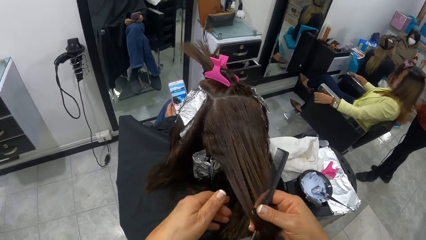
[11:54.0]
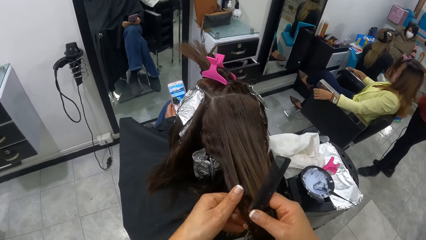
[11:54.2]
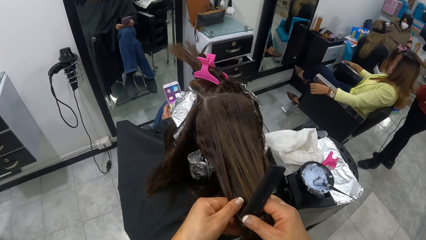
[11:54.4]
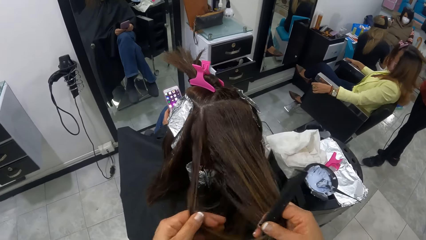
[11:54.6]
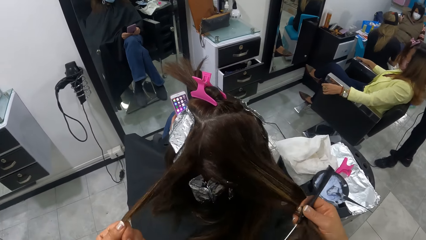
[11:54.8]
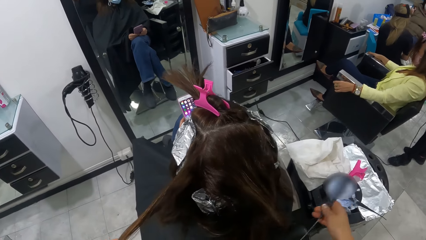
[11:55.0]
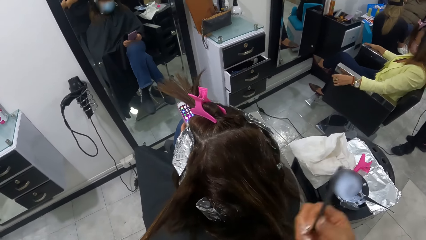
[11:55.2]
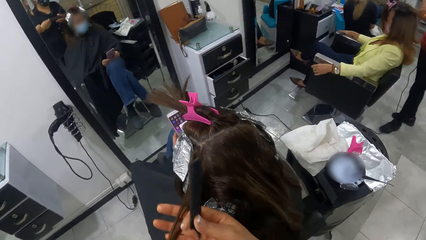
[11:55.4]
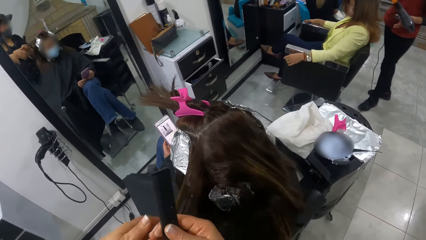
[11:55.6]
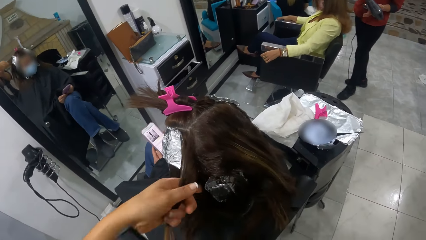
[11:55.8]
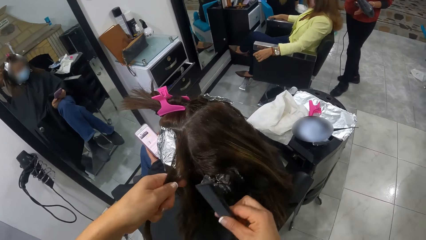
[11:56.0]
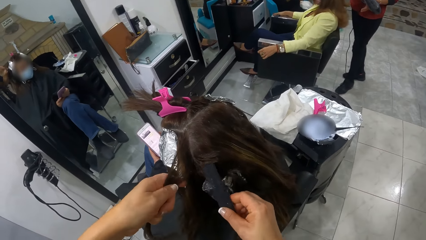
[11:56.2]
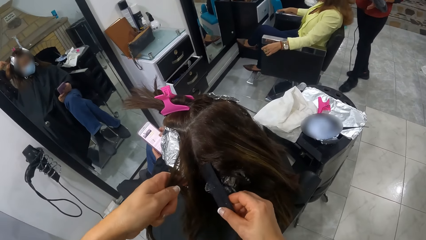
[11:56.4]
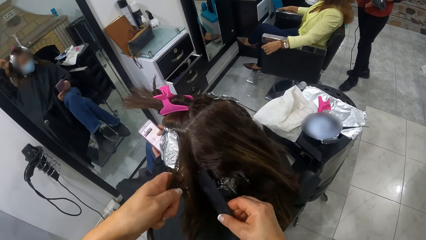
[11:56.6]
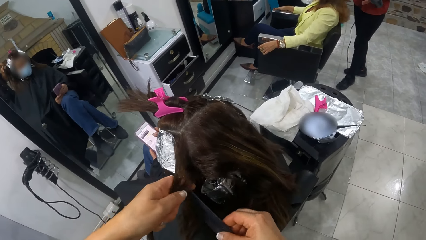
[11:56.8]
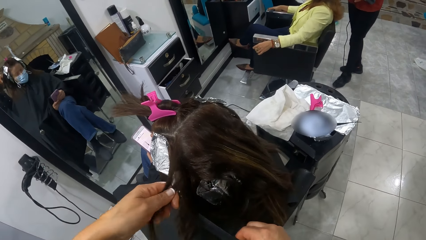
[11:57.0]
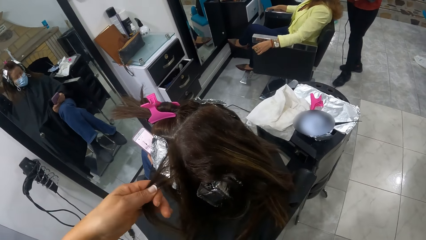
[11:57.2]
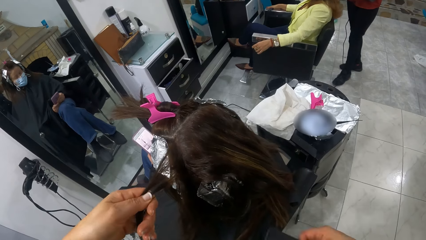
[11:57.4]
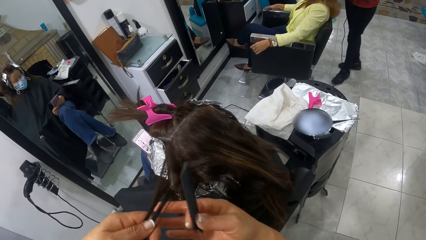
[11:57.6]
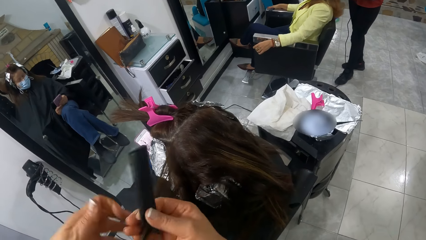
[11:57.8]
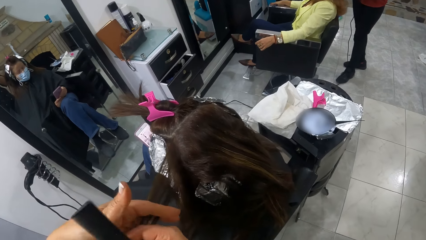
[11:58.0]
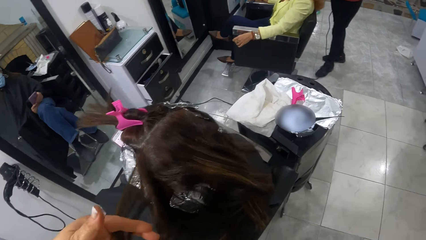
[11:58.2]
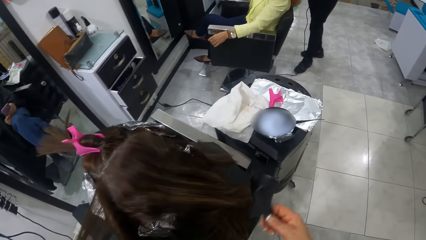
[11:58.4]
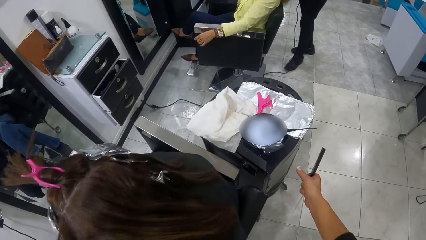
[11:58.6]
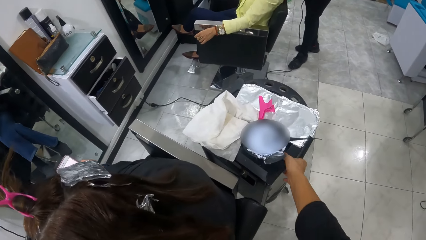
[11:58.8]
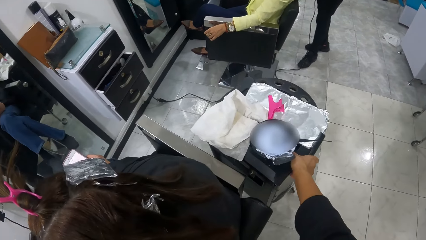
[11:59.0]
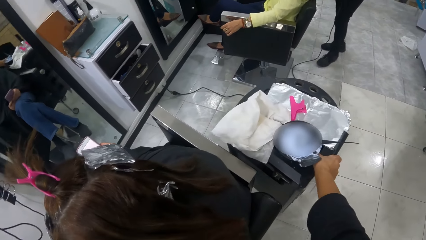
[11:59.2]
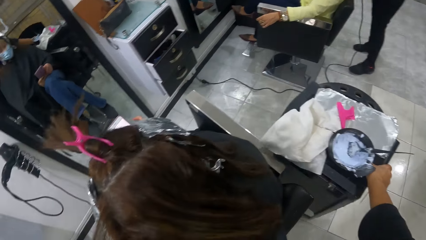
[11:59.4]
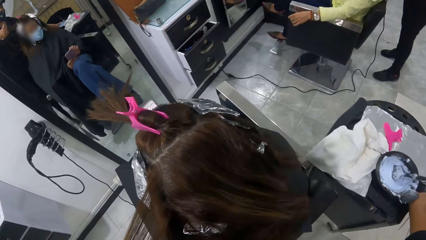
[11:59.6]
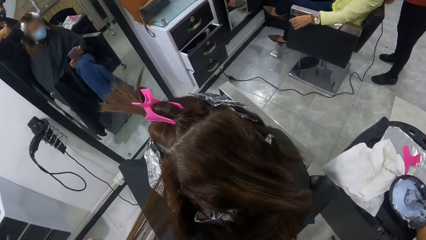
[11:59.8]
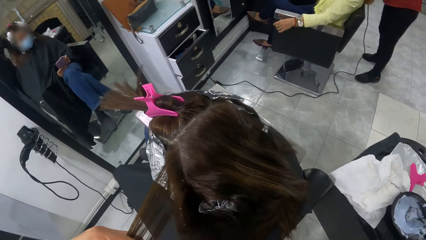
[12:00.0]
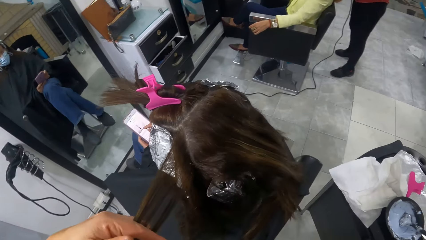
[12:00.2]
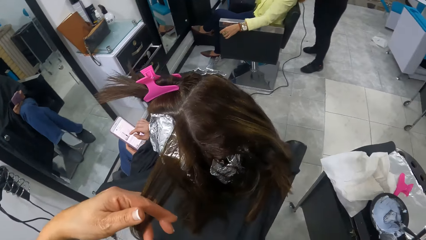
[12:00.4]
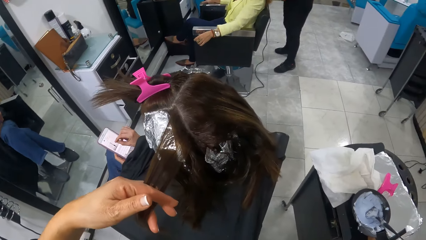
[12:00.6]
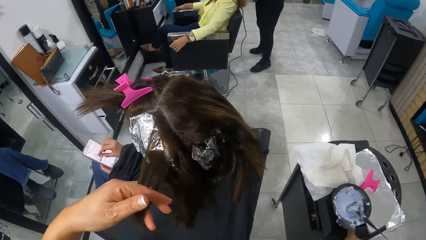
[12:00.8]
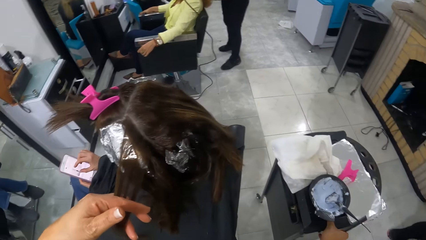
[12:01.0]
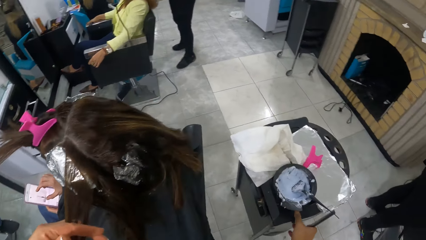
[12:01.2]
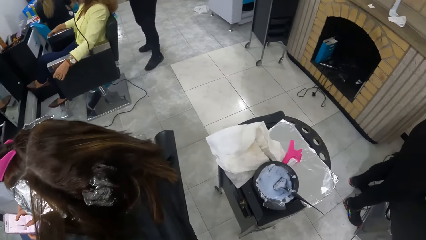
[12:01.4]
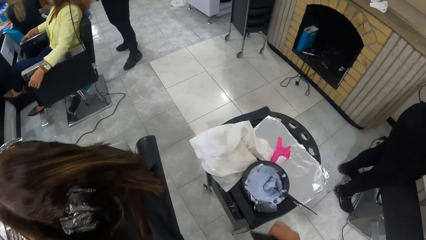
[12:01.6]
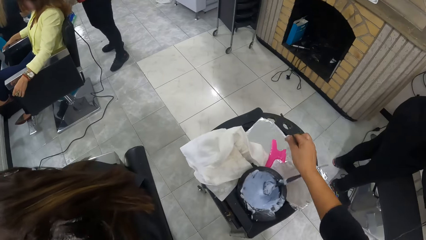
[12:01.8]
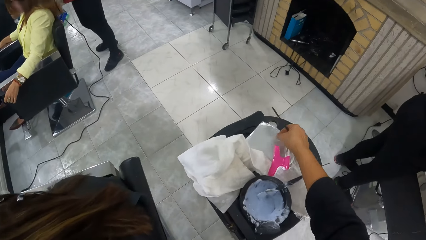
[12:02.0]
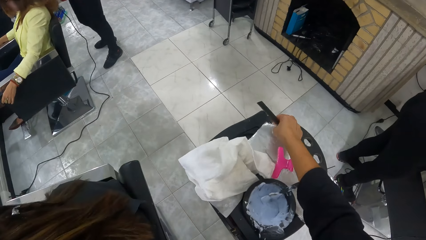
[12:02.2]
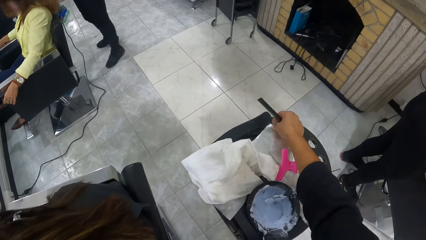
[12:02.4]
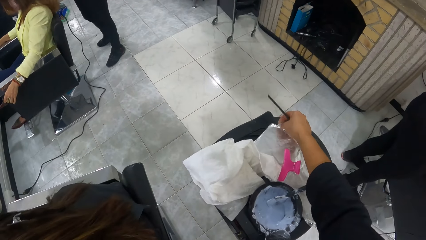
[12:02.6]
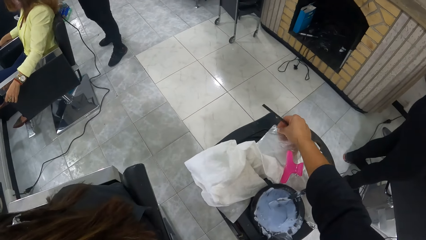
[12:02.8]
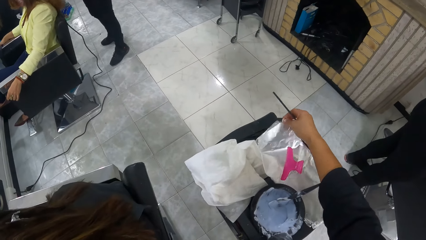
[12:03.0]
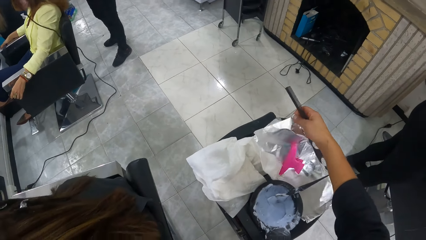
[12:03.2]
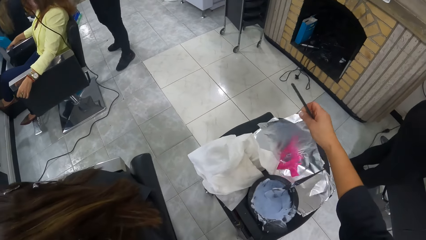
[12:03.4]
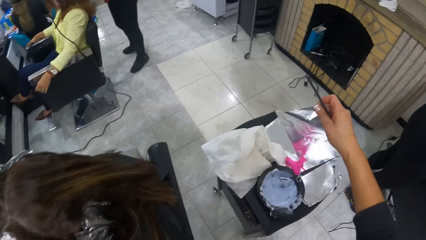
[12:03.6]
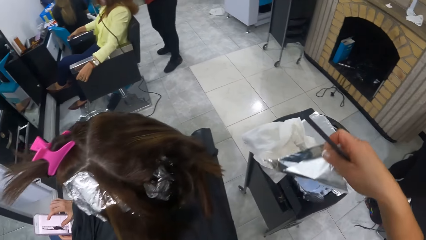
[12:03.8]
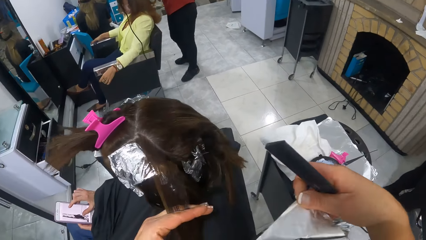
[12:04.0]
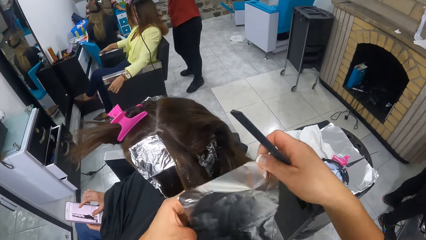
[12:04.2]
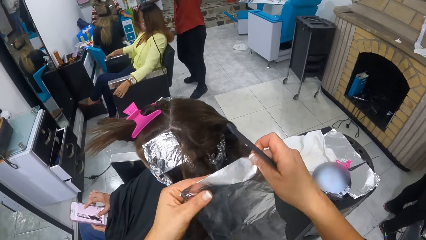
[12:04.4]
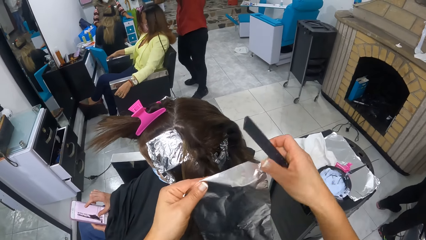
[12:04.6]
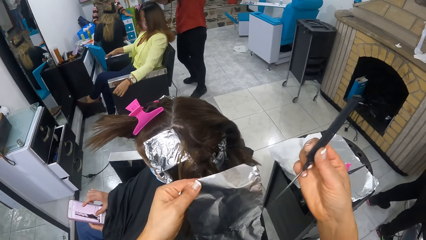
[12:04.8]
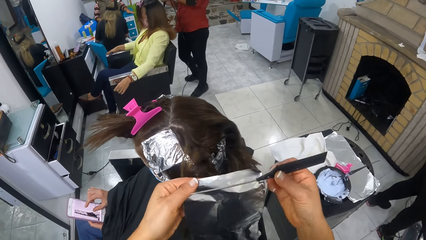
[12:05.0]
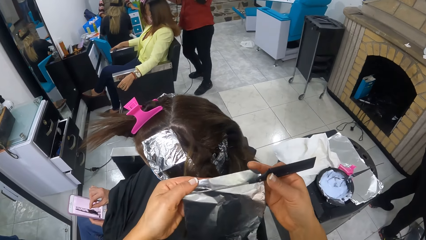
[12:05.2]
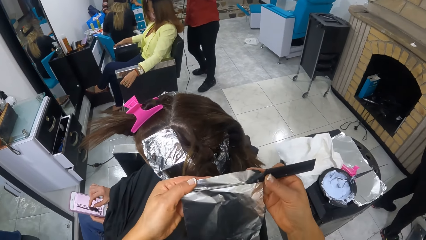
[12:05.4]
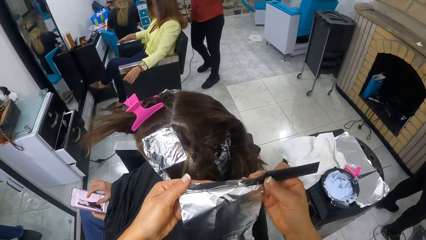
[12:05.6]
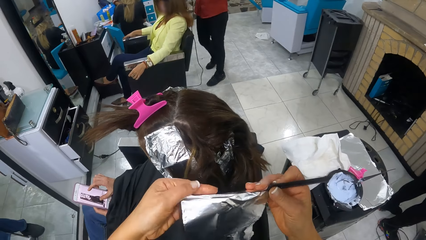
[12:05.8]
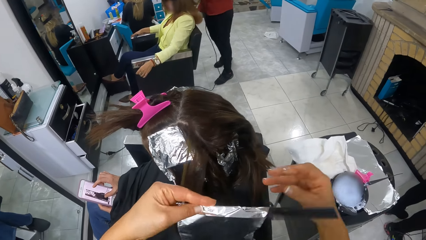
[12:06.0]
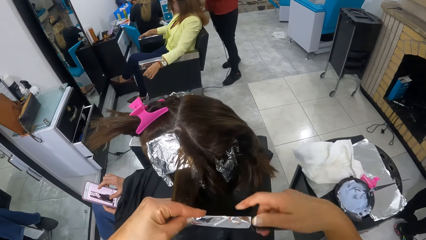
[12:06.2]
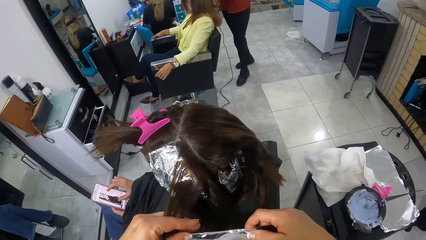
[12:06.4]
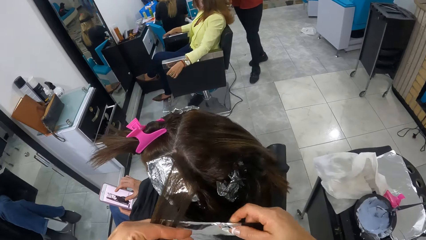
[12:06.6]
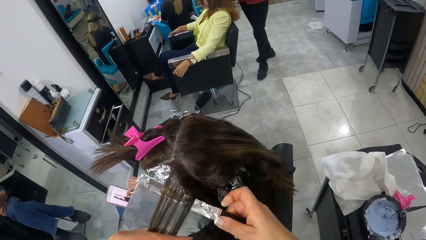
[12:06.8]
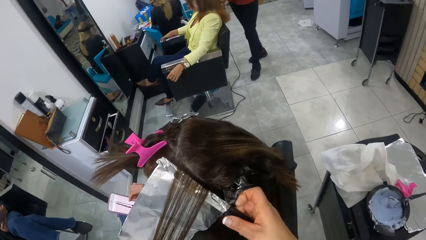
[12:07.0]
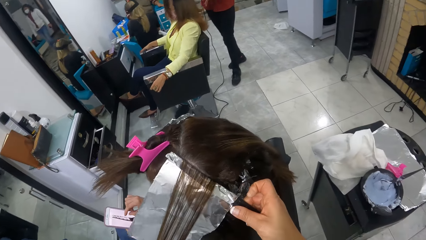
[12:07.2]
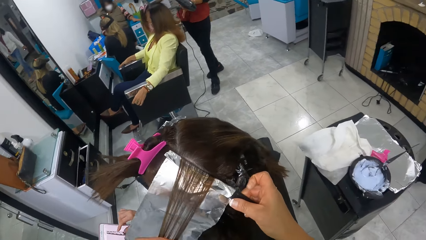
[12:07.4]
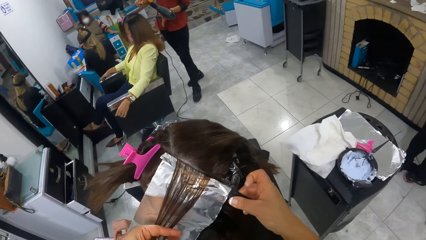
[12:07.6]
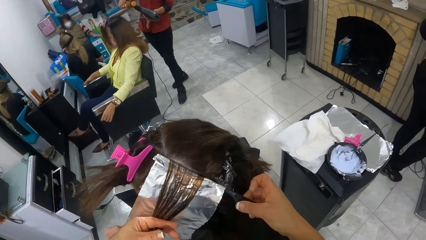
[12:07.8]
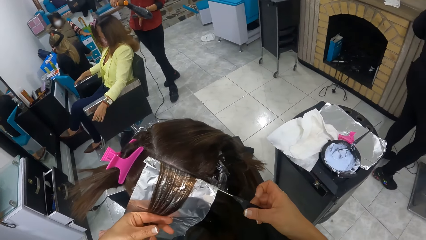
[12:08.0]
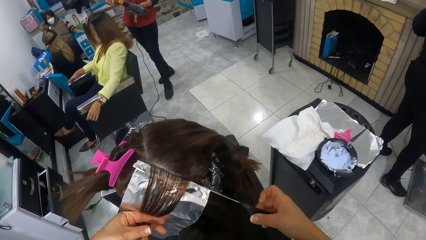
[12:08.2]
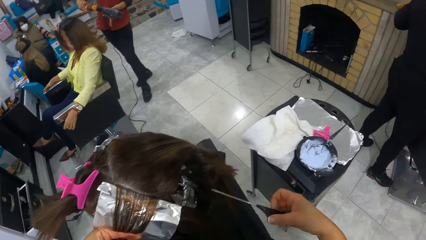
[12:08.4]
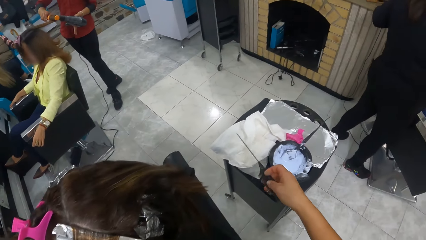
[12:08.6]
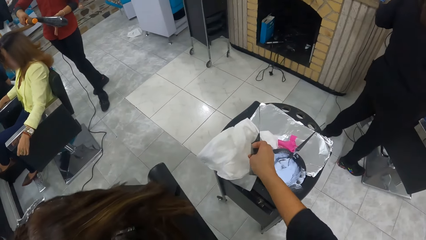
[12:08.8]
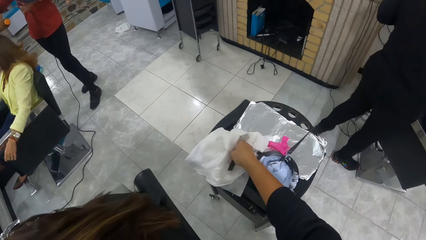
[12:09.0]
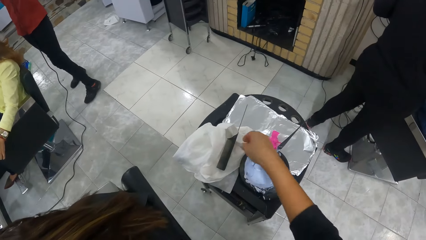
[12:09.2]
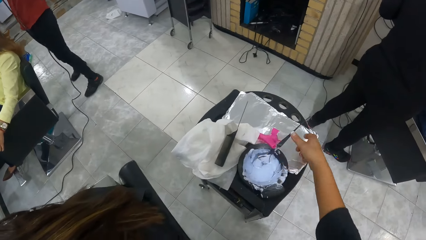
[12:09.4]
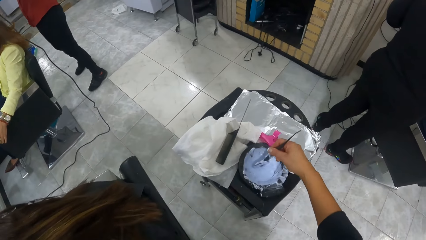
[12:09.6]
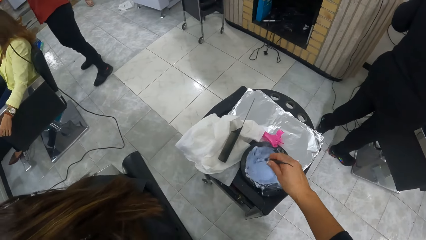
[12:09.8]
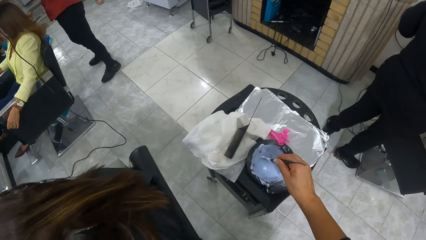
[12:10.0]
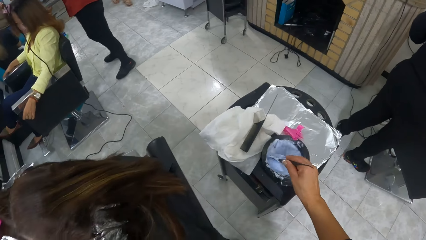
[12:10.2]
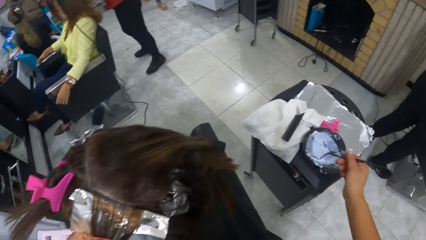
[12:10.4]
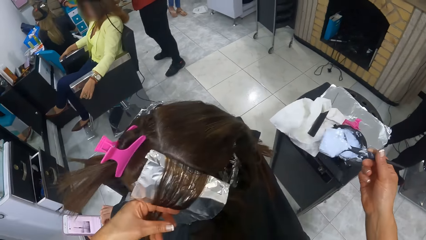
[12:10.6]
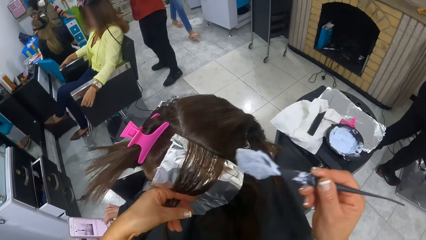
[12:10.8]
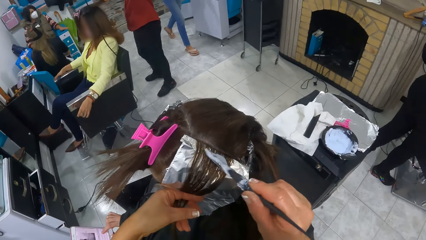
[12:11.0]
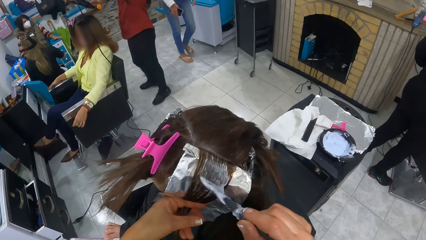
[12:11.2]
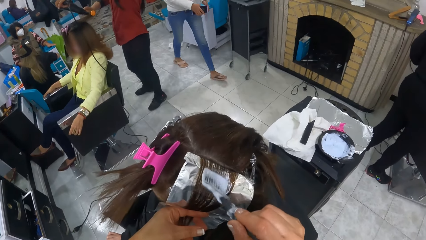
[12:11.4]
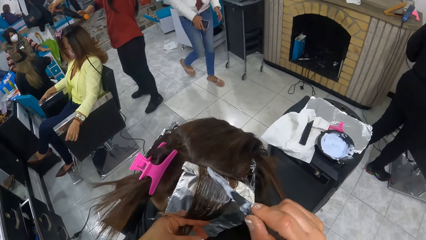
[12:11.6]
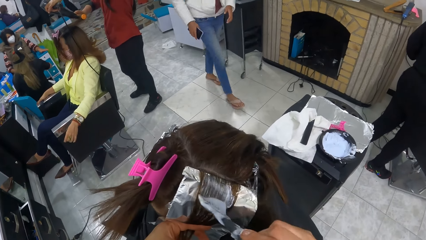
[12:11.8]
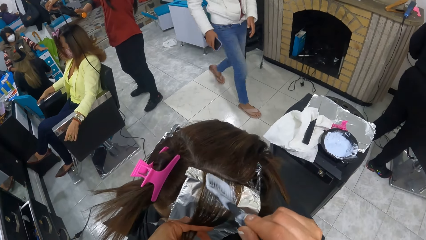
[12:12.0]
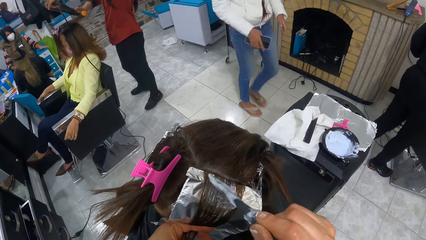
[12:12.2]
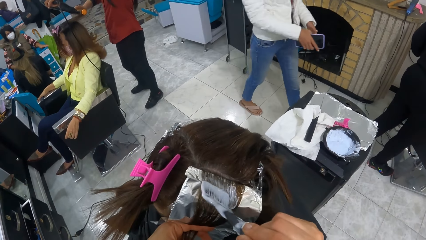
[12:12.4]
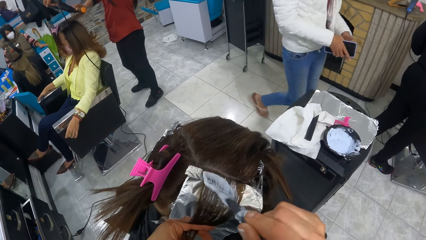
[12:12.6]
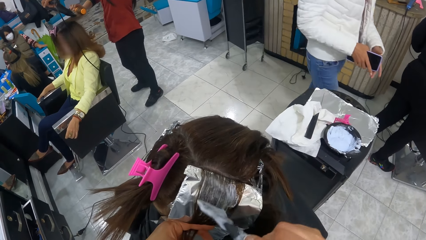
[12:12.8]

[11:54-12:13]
The camera wearer holds the table with her right hand. She pulls the table closer with her right hand. She picks a foil paper from the table with her right hand. She passes the foil paper from her right hand to her left hand. She places the comb on the foil paper with her right hand. She wraps the foil paper around the comb with both hands. She places the foil paper under the woman's hair with her right hand. She aligns the hair on the paper. Another woman blow dries the hair of a third woman with a blow dryer in her left hand. The camera wearer pulls the comb out of the foil paper with her right hand. The other woman pulls the hair of the third woman with a hair brush in her right hand. The camera wearer places the comb on a cloth on the table with her right hand. She picks the relaxer comb in the relaxer container with her right hand. She stirs paint with a brush. She applies the relaxer to the woman's hair with the relaxer comb in her right hand.
